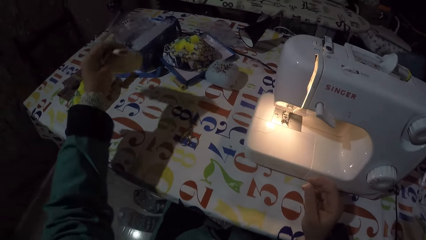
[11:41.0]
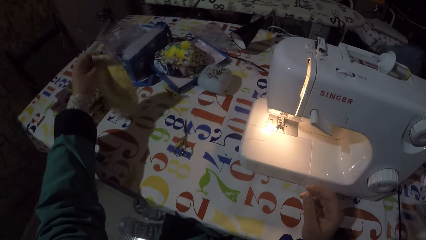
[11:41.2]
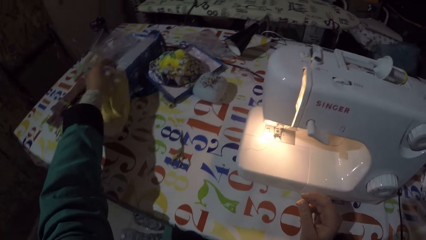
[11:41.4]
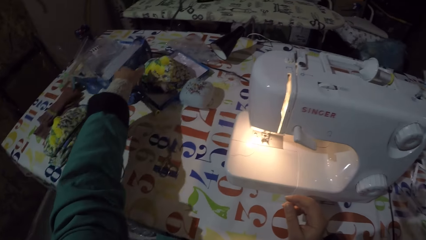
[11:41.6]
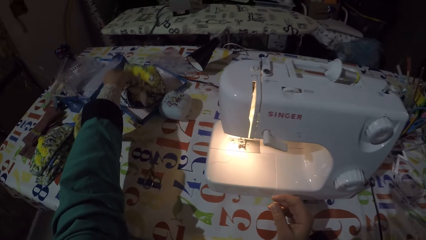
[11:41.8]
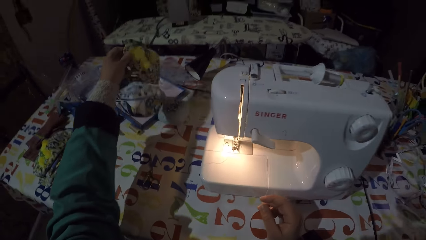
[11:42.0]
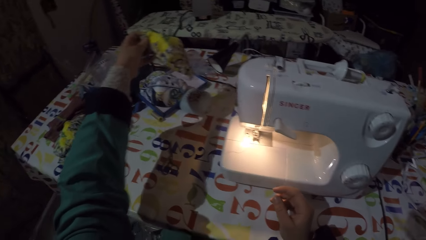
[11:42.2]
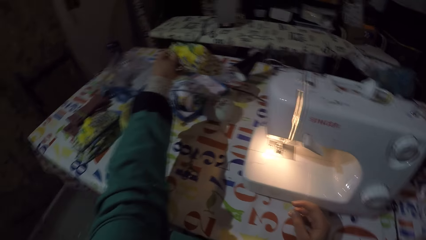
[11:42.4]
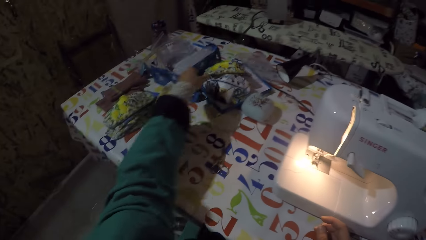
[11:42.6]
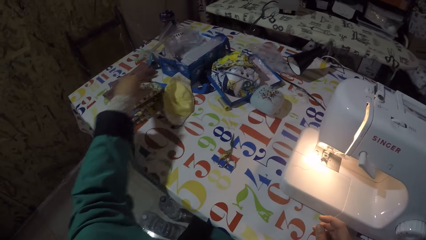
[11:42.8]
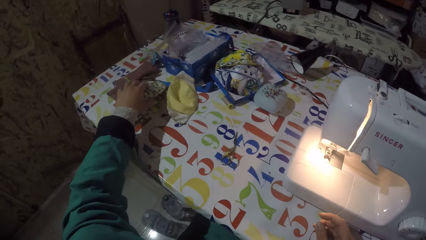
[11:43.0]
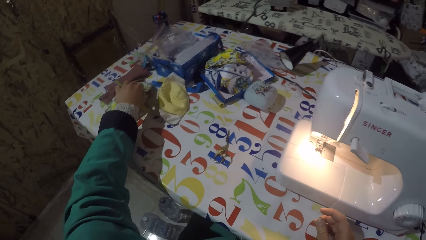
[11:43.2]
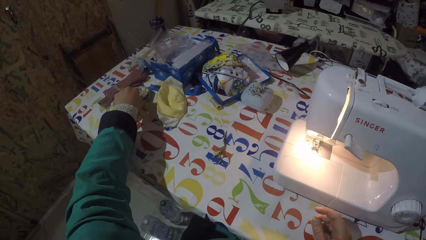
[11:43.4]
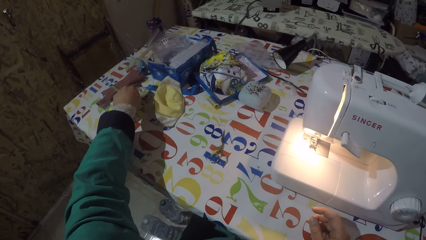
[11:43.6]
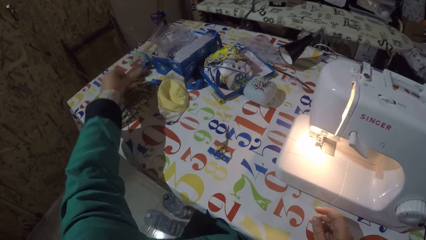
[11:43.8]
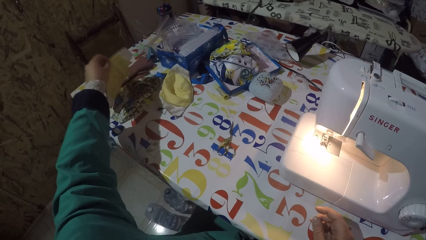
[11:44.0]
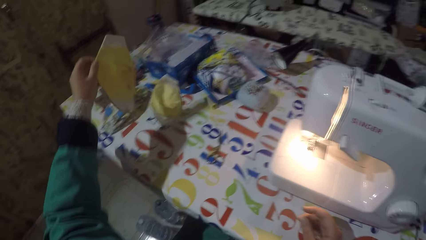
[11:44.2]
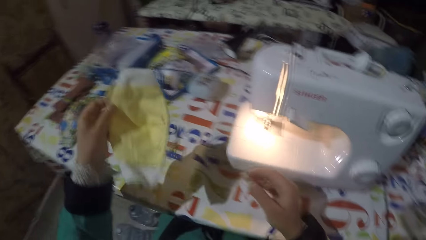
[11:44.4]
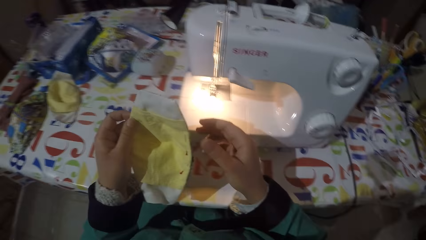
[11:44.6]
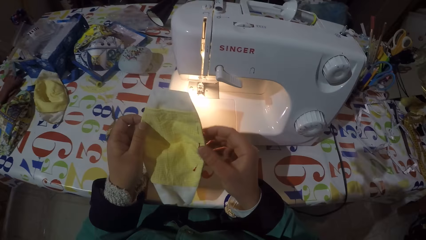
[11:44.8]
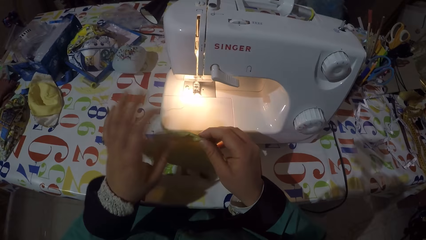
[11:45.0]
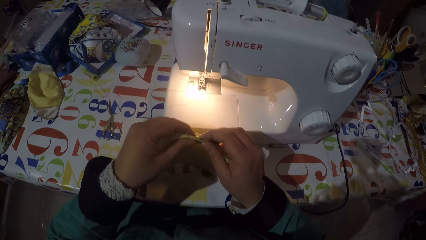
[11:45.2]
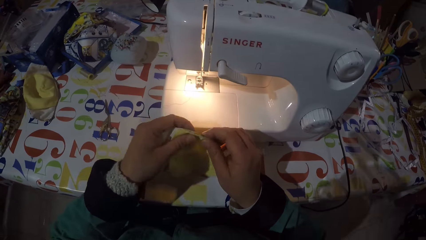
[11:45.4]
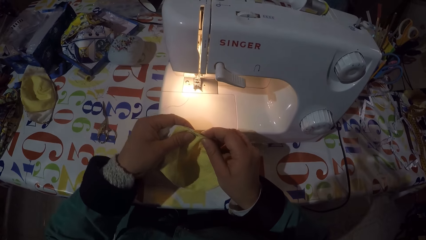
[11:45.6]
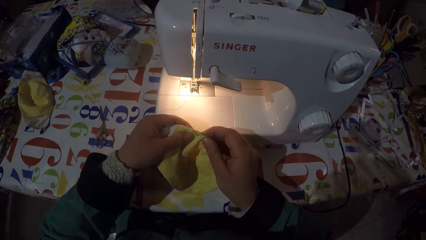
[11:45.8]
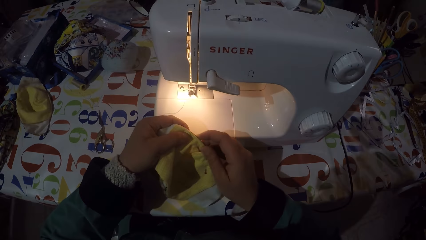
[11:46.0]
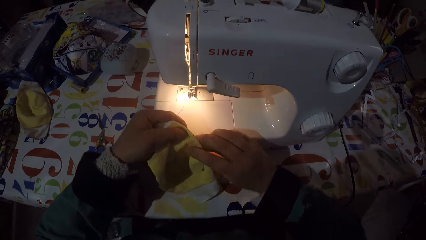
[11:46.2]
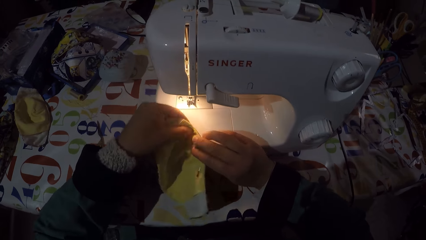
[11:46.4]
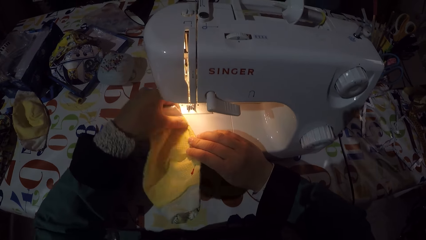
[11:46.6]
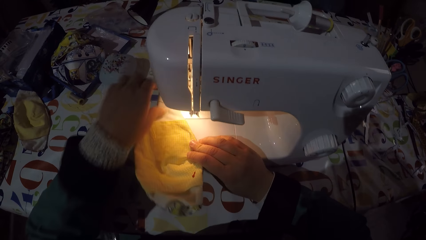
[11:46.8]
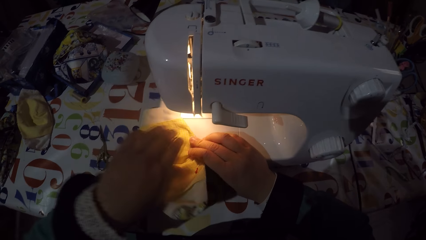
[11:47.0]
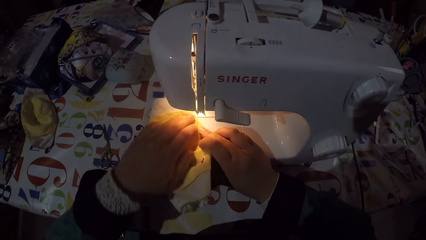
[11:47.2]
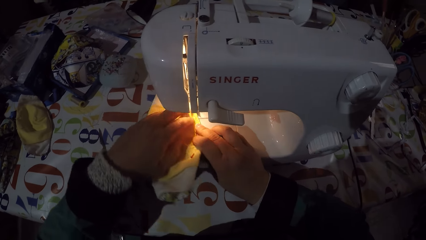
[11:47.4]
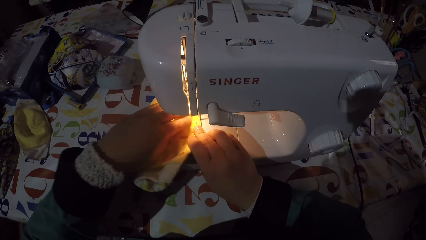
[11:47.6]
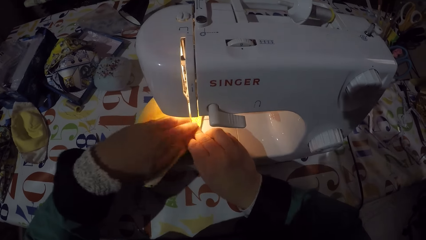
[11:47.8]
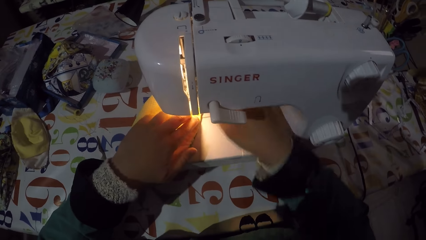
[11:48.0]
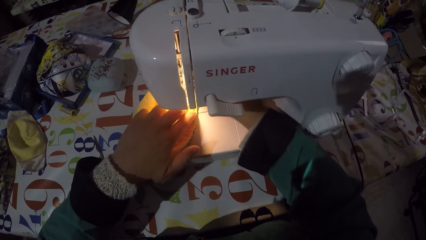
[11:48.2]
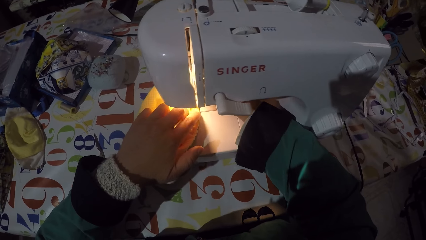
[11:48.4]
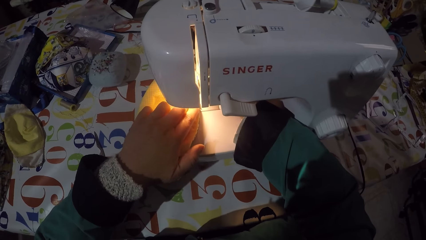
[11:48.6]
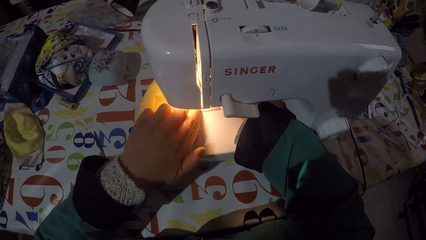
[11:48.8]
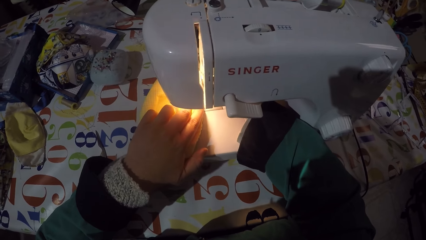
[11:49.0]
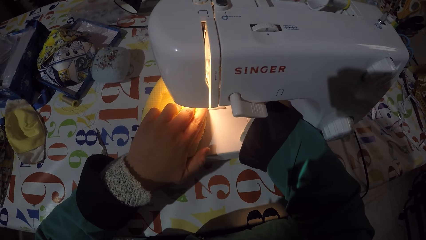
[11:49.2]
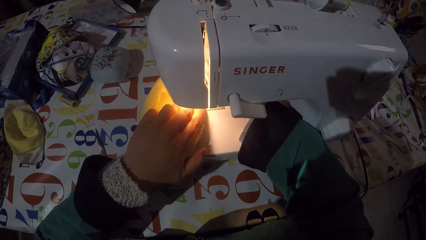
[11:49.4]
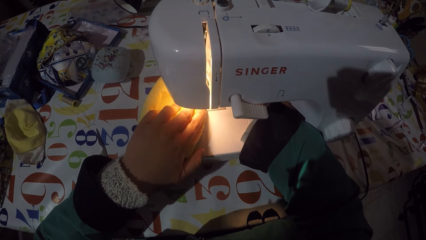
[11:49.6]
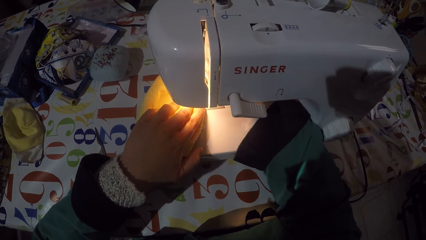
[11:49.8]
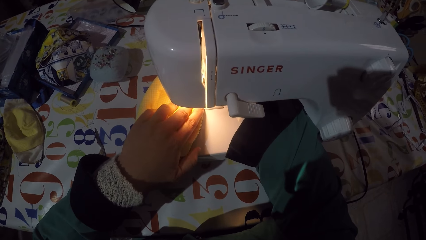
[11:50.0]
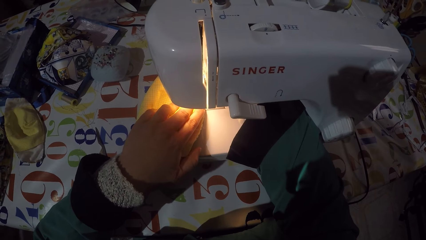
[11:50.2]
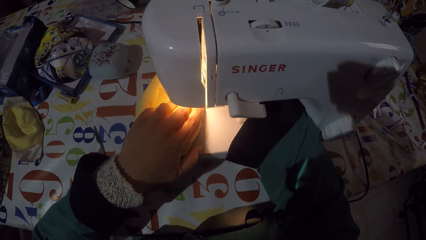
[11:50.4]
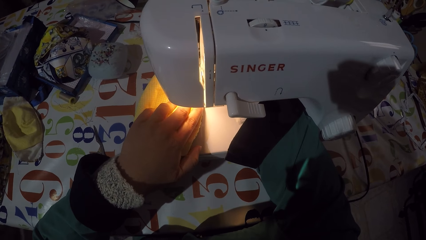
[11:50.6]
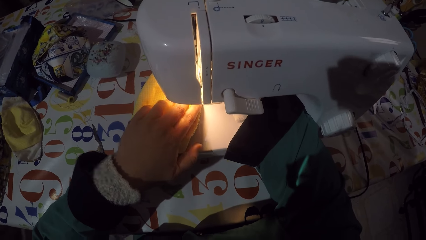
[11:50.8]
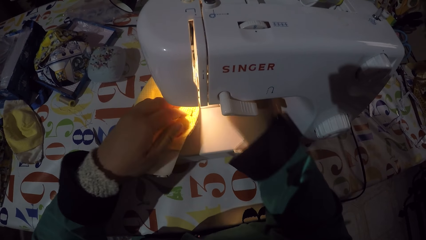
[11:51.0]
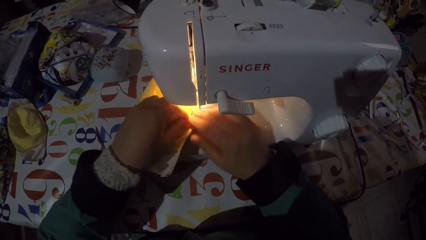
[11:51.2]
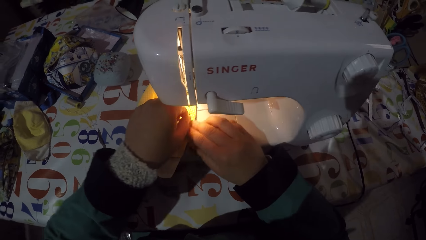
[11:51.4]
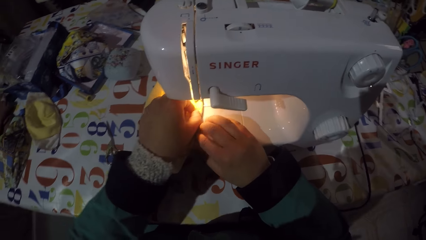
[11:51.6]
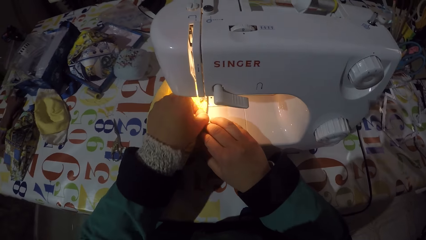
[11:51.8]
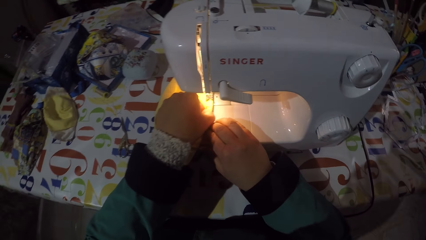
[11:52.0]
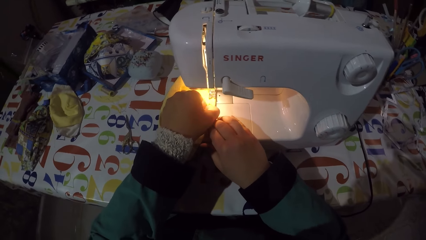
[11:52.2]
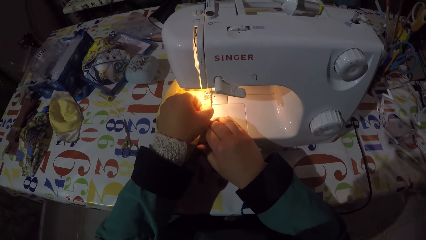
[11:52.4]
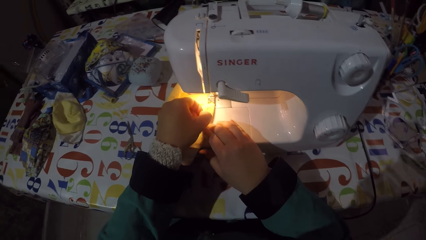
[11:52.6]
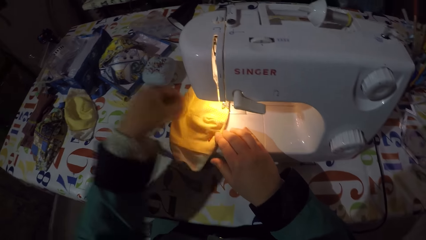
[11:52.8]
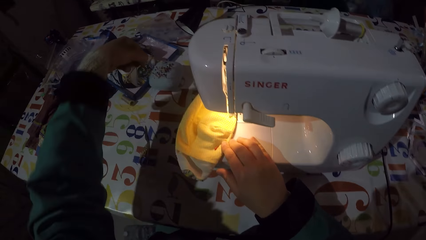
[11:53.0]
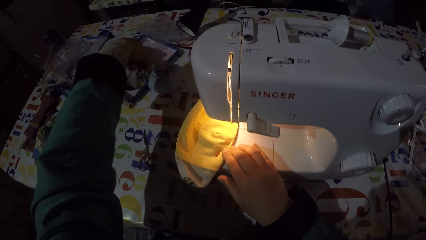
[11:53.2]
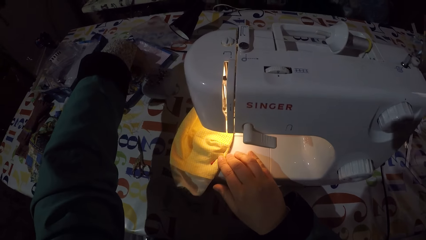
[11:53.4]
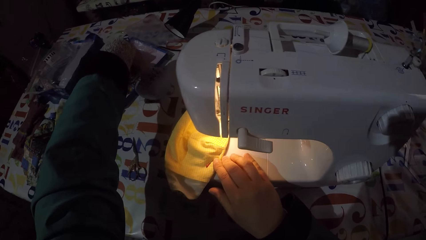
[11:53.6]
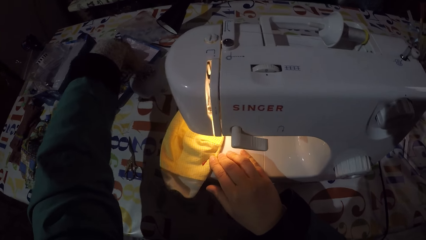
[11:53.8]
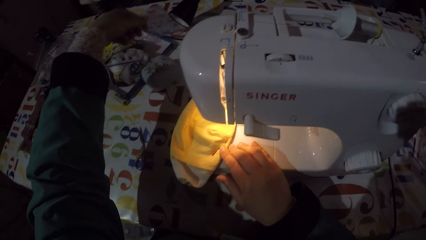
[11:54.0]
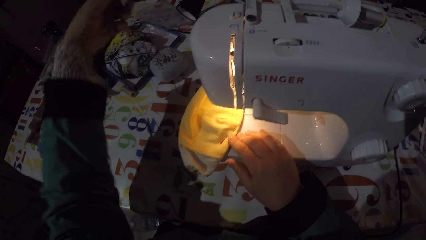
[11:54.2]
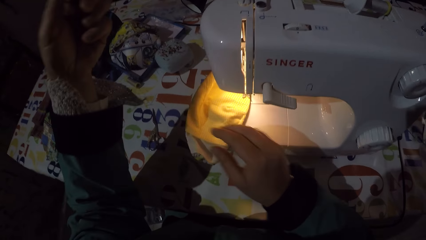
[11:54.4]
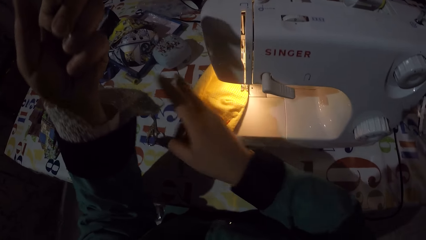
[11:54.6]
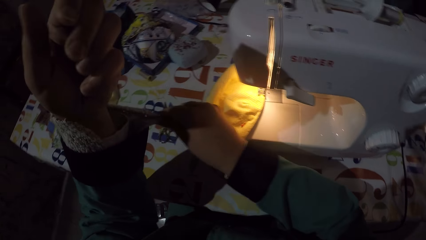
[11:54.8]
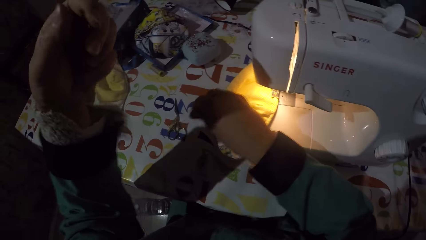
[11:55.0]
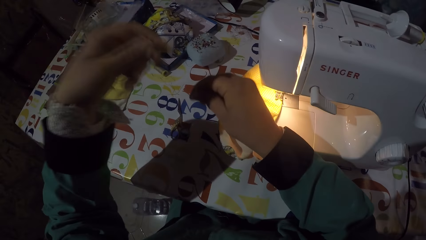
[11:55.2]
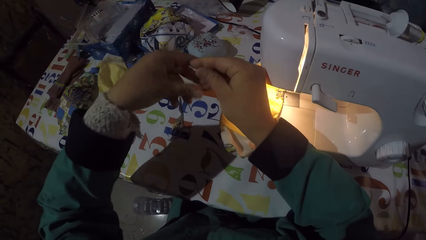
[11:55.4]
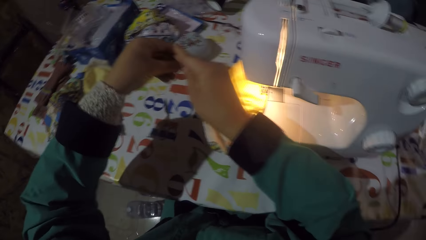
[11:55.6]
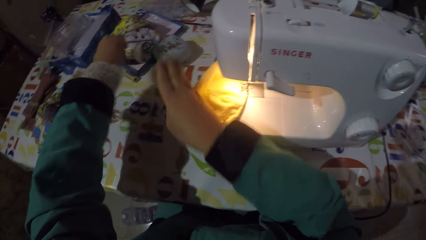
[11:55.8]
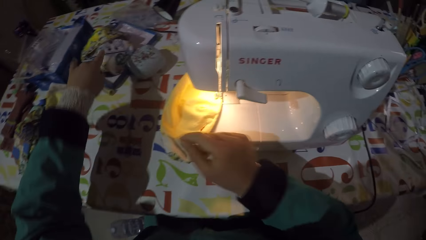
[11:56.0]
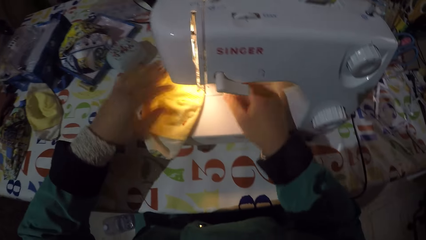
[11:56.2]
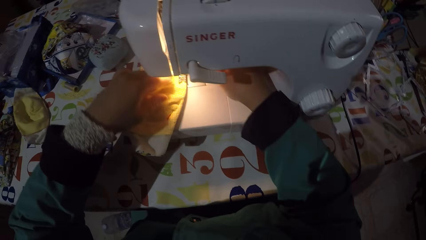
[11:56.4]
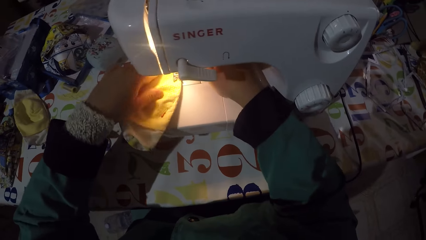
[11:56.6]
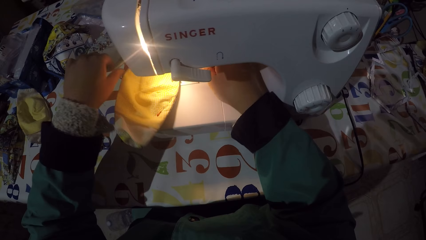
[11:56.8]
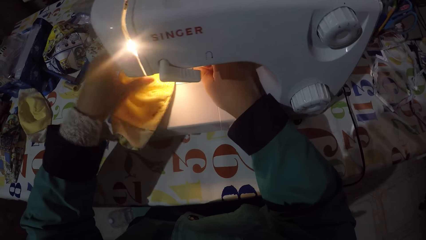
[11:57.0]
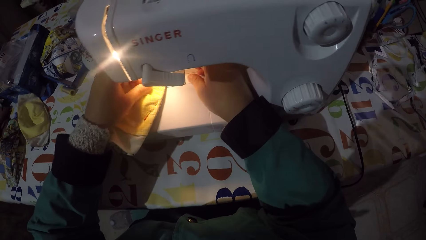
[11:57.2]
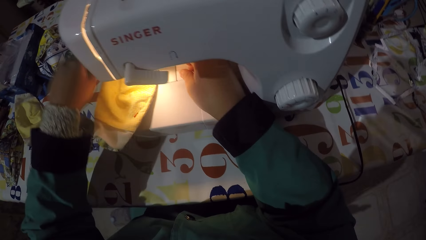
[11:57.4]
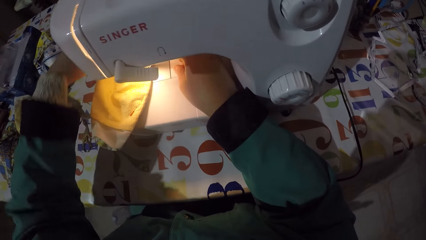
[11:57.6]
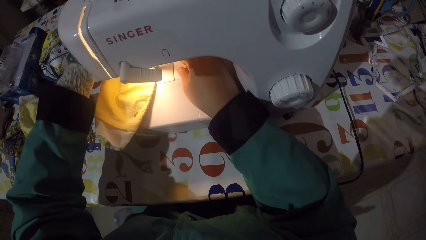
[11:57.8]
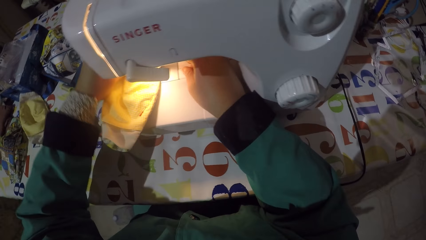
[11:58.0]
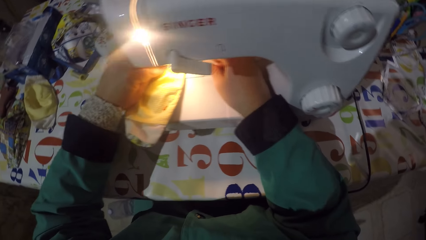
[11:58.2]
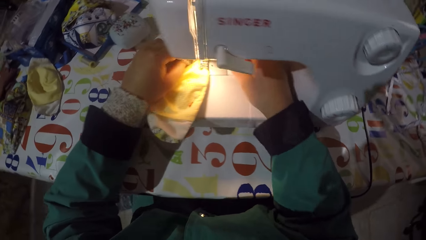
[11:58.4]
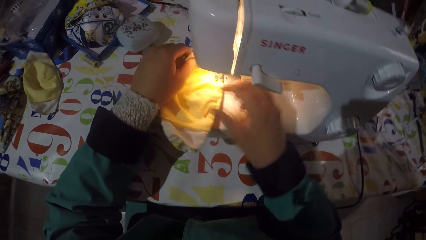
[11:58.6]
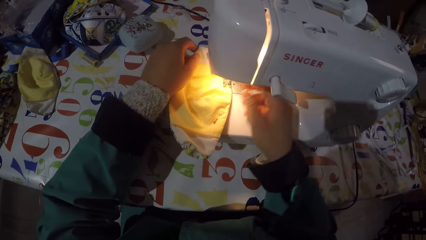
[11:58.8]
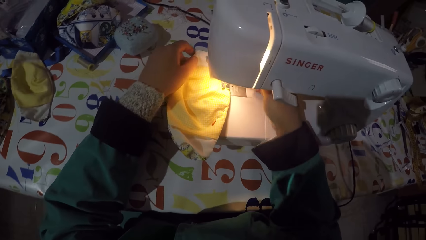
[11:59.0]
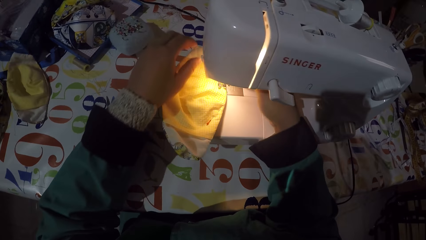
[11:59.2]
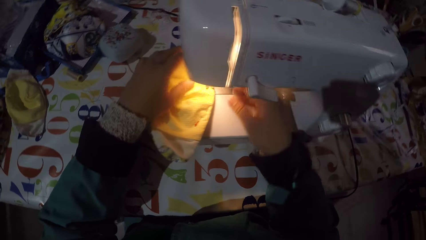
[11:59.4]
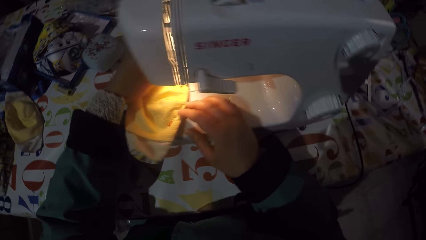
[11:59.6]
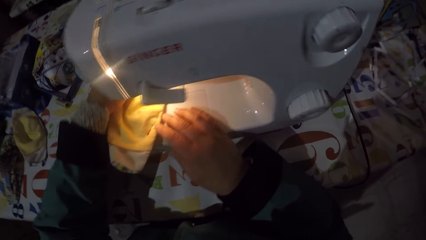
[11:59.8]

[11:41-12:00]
The camera wearer puts the mask on the table. They pick up the mask from the box. They put the mask on the box. They pick up the mask from the table. They push the mask underneath the needle. They remove a pin from the mask. They pierce the pin into a sponge. They pull a string from the cloth. They throw the string on the table. They touch the mask.
